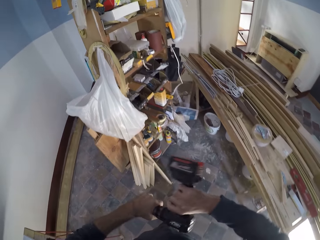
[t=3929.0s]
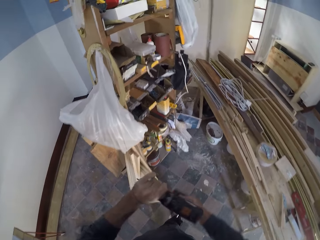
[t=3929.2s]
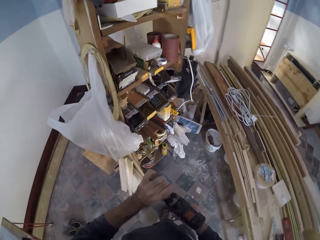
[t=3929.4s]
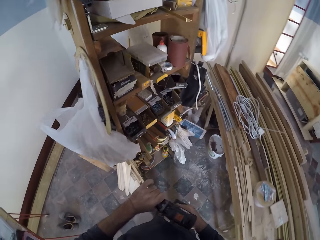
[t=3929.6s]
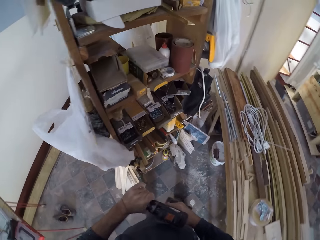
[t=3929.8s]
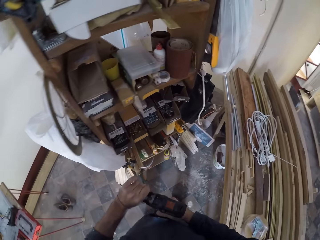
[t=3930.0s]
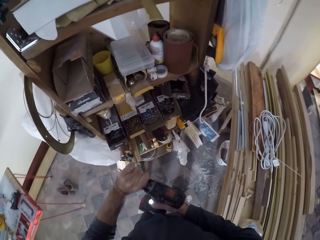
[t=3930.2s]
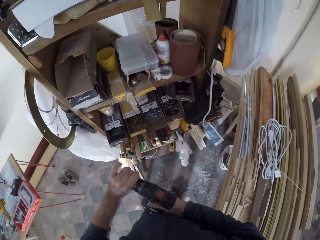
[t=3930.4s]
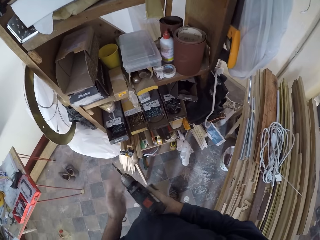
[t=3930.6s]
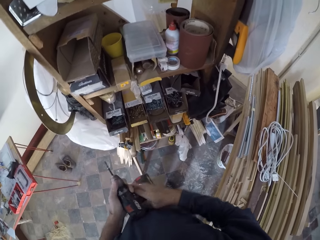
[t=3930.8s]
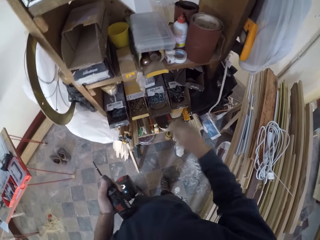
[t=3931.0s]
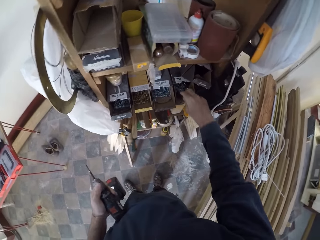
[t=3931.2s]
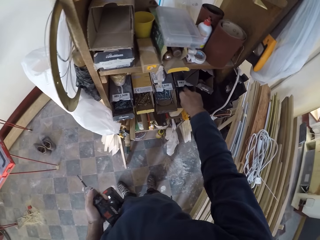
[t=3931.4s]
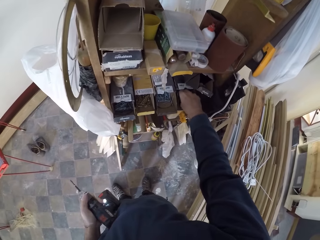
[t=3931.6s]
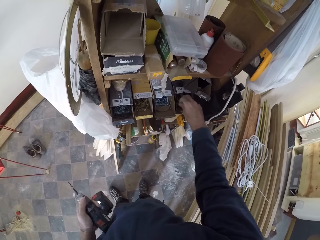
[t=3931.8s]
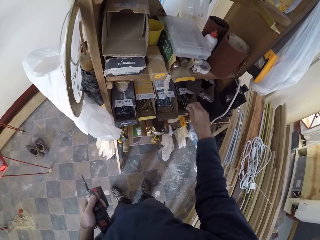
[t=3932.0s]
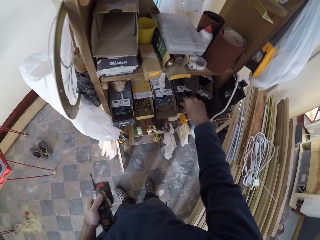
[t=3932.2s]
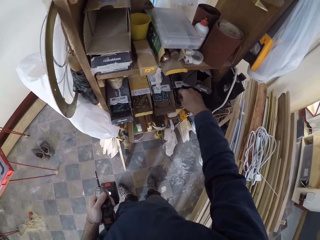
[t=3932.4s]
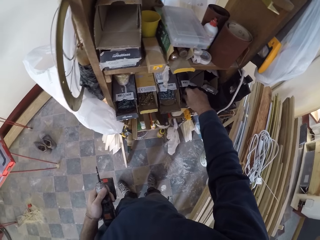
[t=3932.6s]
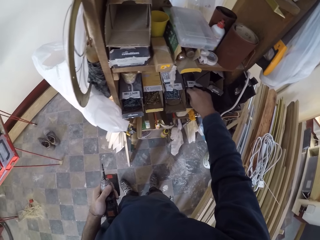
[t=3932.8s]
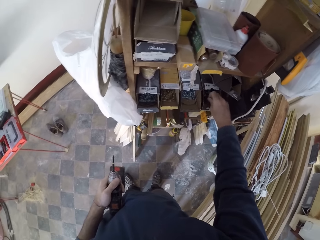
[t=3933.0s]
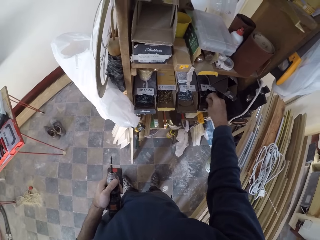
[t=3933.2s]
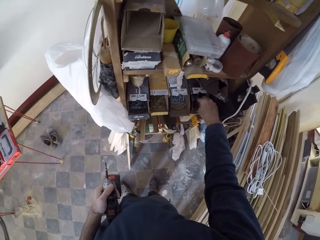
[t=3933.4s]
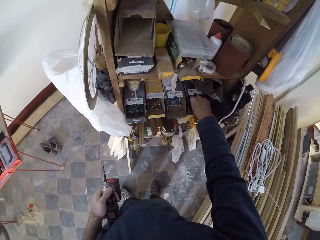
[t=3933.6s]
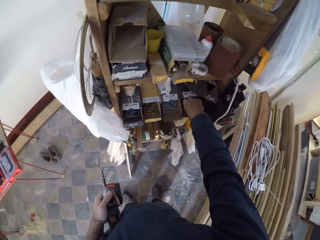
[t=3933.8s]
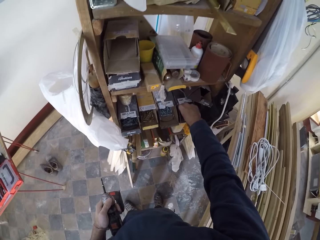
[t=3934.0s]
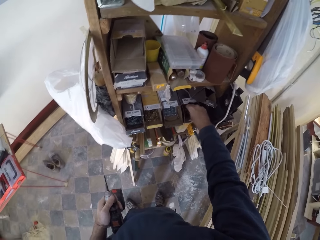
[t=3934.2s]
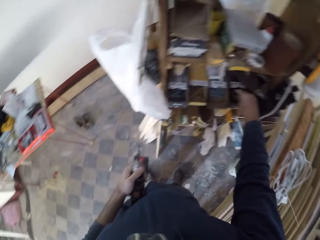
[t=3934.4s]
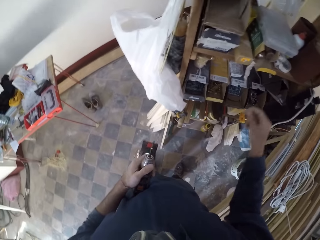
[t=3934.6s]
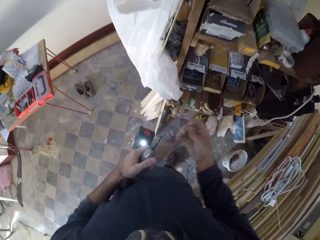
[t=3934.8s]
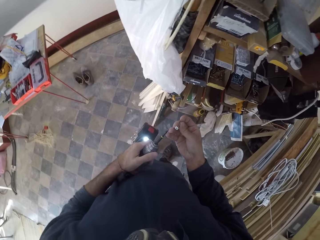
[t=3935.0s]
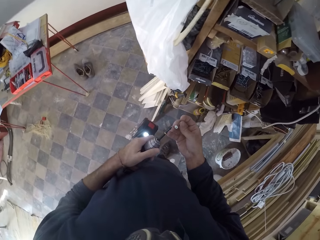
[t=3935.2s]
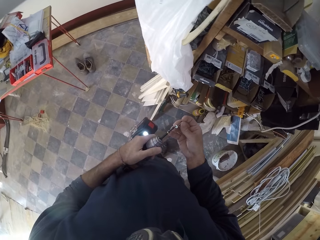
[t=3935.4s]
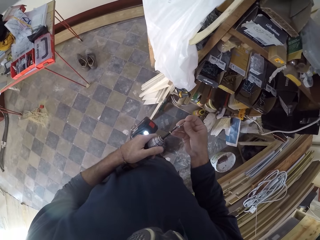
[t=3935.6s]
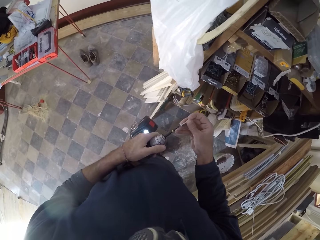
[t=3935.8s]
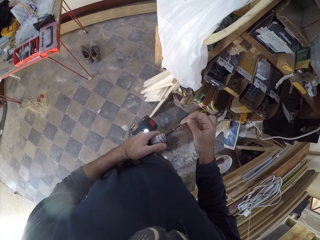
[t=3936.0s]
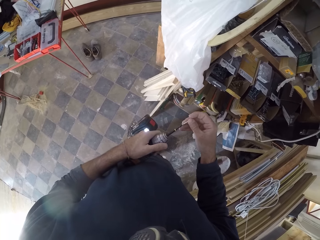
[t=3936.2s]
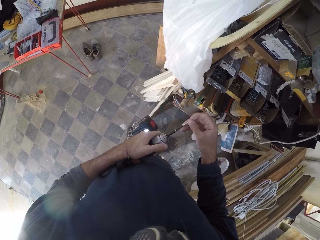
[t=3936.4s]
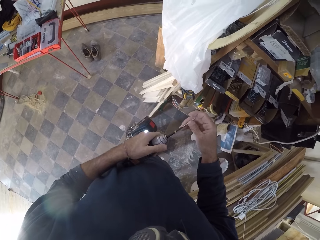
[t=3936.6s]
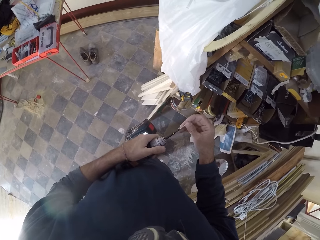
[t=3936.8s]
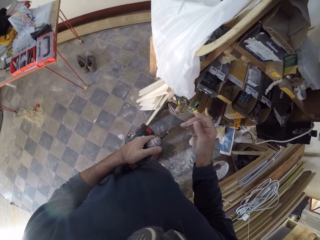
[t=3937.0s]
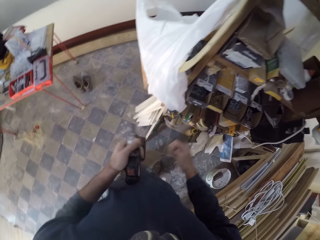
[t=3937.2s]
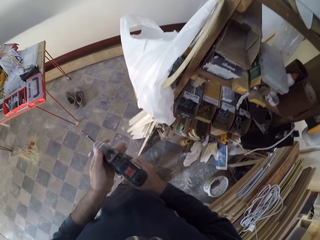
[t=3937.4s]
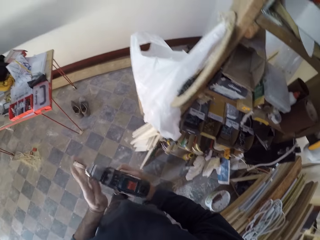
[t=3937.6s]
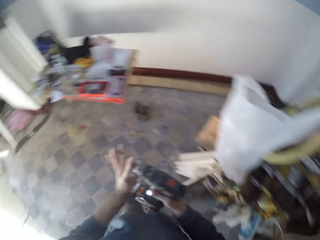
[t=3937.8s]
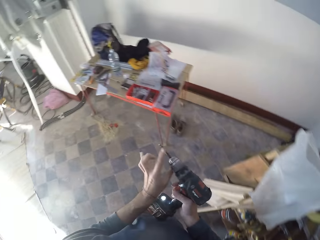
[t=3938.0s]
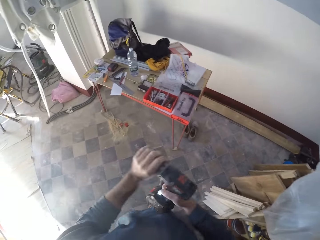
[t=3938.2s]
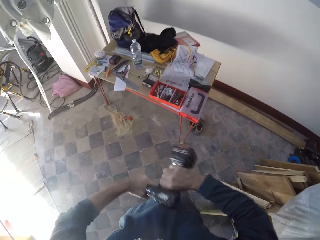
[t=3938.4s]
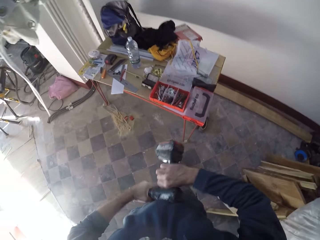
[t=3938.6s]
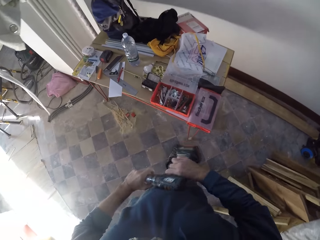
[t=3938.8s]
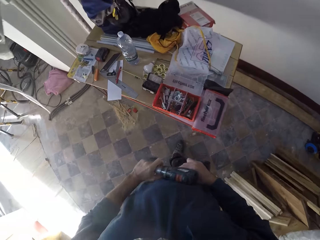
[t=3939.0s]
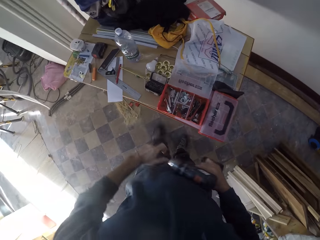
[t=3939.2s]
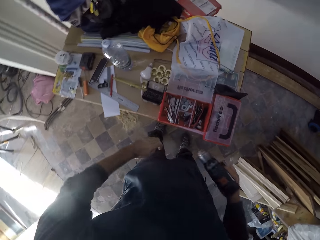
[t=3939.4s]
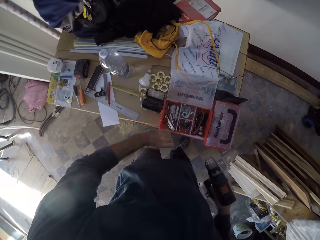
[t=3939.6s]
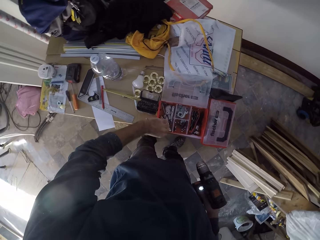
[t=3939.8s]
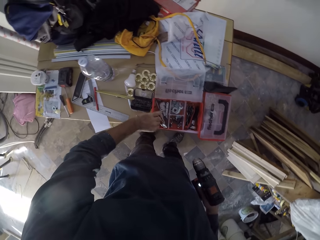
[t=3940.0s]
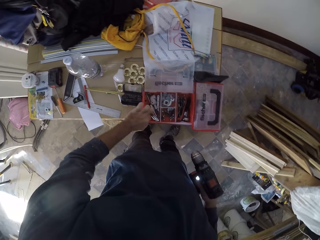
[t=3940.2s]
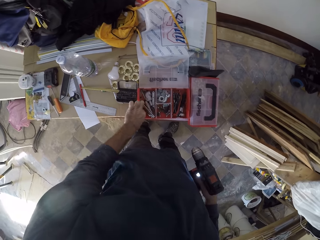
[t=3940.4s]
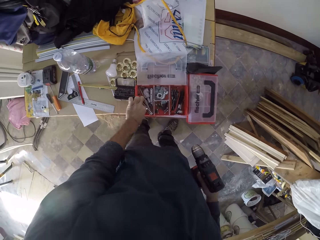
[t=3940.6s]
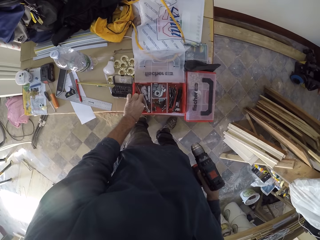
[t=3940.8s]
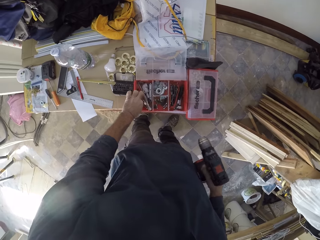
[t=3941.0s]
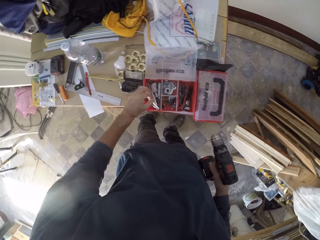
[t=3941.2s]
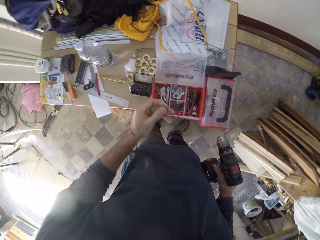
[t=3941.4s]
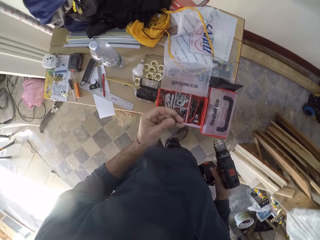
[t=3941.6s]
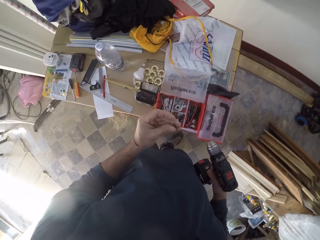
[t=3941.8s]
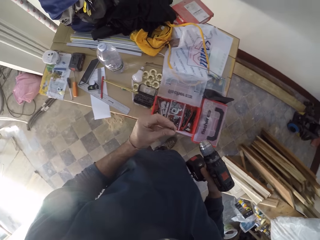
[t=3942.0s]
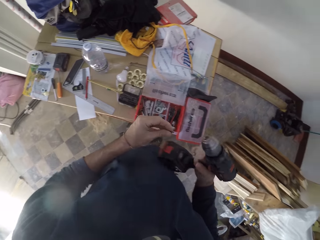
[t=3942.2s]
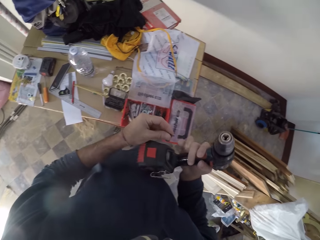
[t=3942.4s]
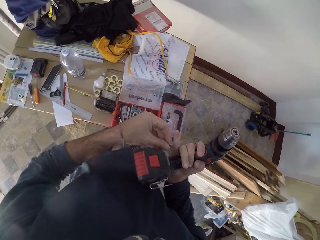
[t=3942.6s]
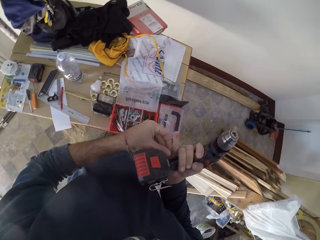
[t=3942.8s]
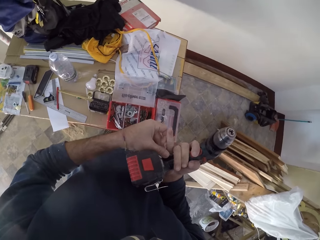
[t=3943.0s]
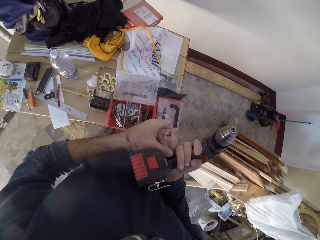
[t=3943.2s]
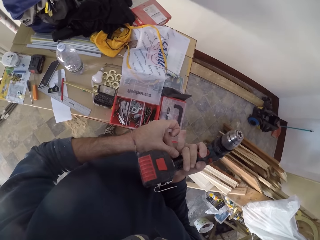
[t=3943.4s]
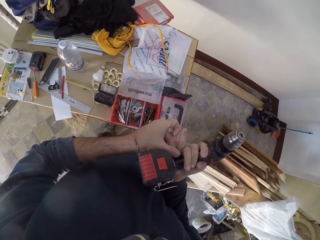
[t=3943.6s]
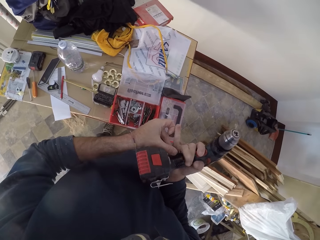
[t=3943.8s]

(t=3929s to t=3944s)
The camera wearer places the drill in his left hand. He picks up a nail from the tool box with his right hand. He connects the nail with the drill with both hands. He removes the drill bit from the drill with both hands. He exchanges the head of the drill. He drops the drill bit in the tool box with his left hand. He picks up the drill bit from the box with his right hand.

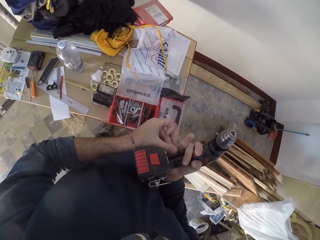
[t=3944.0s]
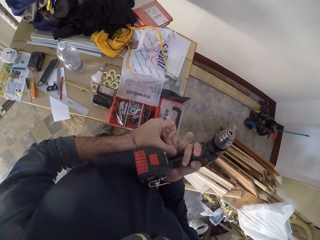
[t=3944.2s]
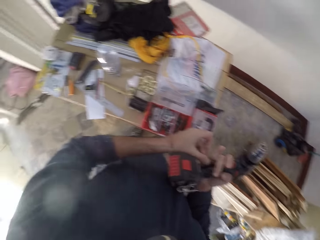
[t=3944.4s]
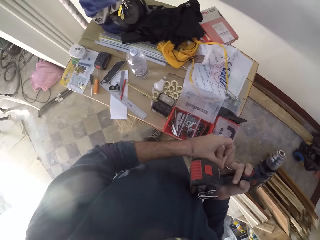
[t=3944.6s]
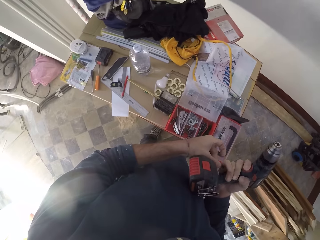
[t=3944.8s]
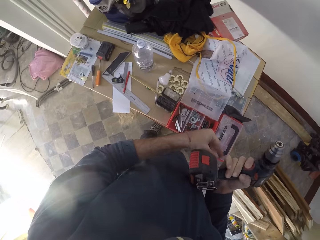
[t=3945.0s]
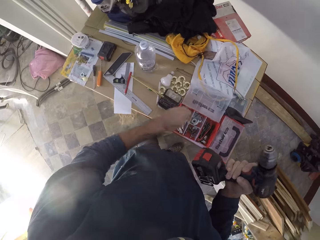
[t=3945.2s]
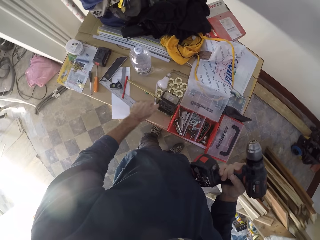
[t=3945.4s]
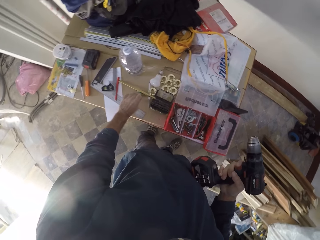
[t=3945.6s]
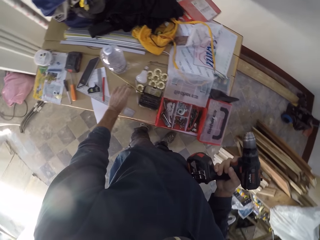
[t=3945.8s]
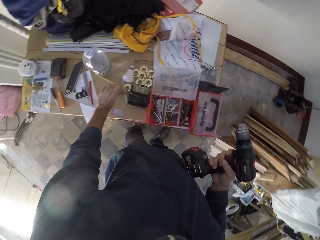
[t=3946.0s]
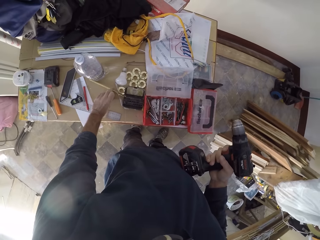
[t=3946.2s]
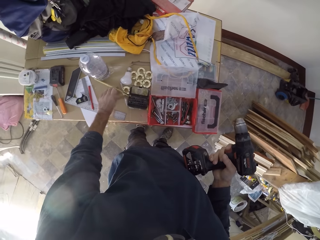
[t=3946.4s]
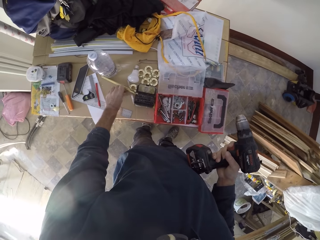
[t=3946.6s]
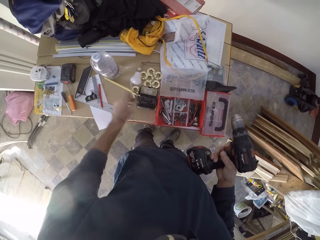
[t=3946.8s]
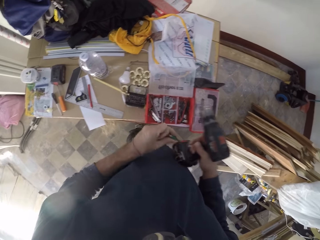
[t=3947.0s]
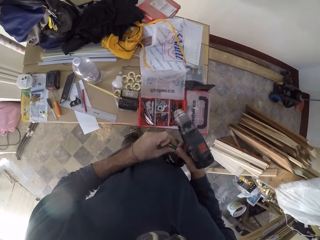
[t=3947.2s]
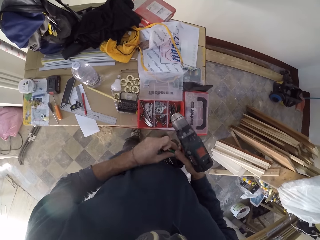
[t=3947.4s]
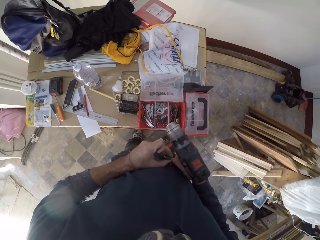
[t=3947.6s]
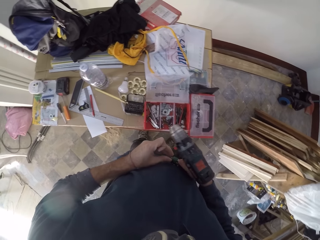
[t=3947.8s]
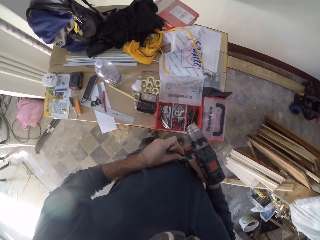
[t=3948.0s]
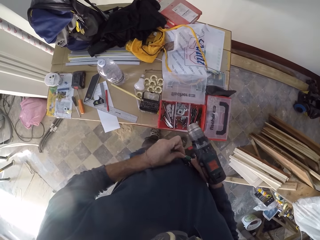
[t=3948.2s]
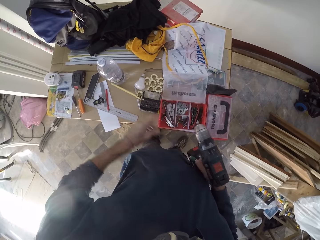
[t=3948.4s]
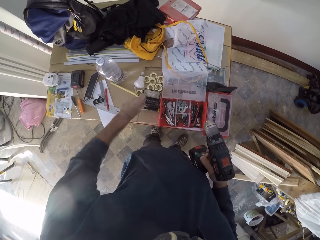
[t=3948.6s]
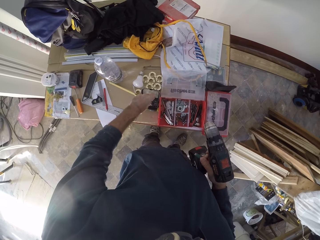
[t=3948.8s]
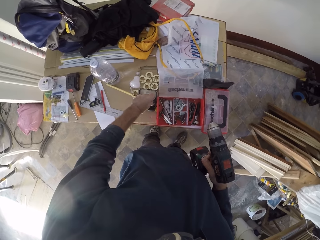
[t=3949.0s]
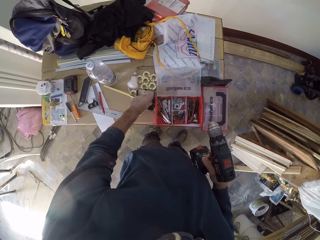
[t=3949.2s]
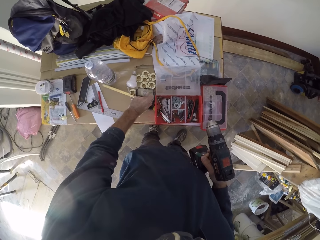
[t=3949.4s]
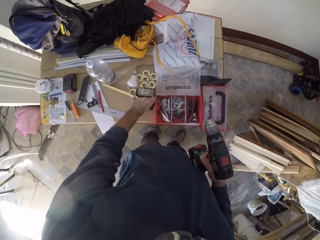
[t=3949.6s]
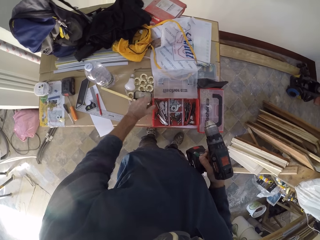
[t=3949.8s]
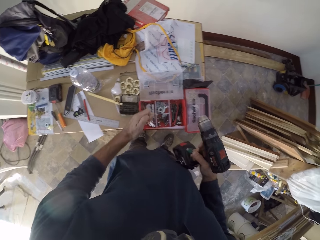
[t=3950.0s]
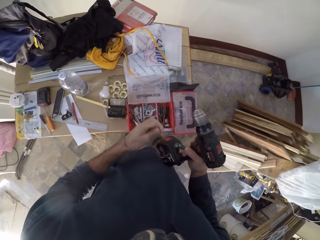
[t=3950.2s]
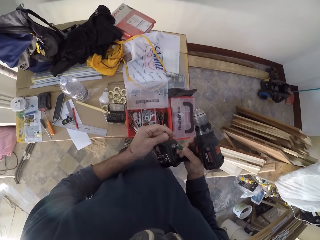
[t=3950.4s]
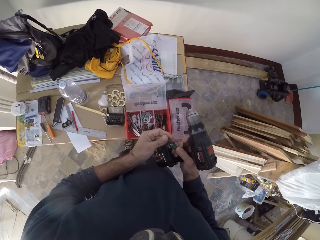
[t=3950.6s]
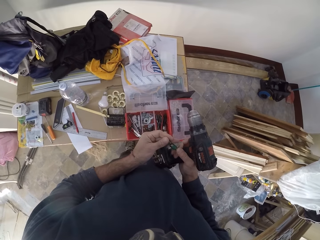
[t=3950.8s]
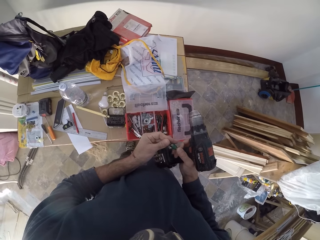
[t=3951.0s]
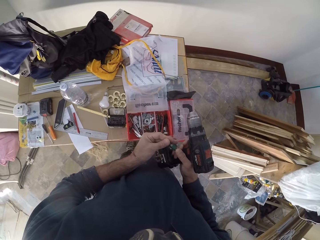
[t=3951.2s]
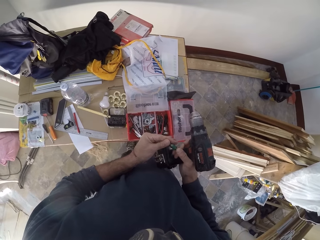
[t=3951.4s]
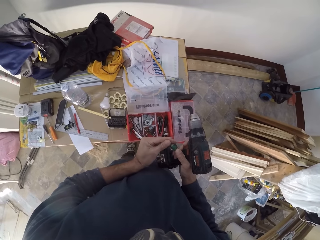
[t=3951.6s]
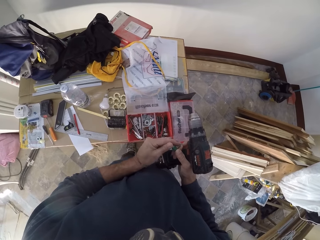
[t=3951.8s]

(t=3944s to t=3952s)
The camera wearer picks up a drill bit from the table with his left hand. He drops the drill bit on the table with his left hand.
